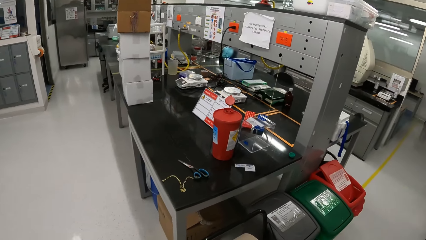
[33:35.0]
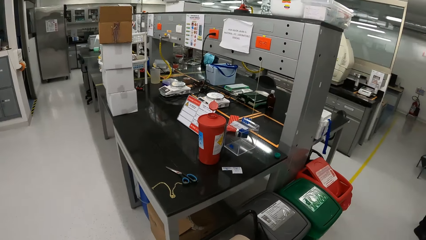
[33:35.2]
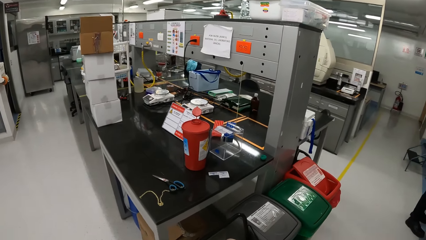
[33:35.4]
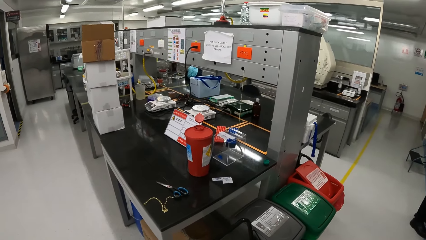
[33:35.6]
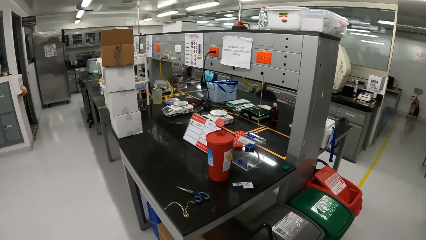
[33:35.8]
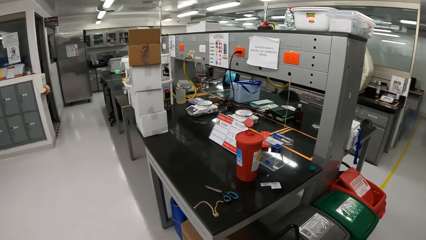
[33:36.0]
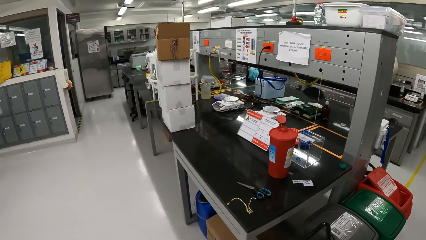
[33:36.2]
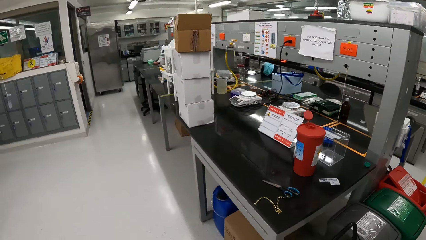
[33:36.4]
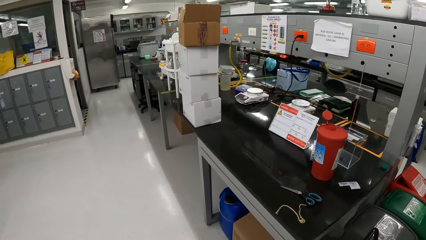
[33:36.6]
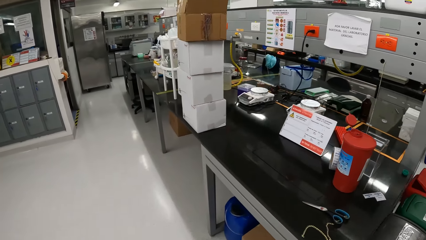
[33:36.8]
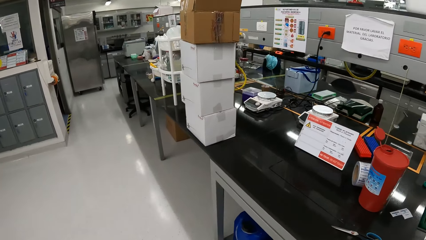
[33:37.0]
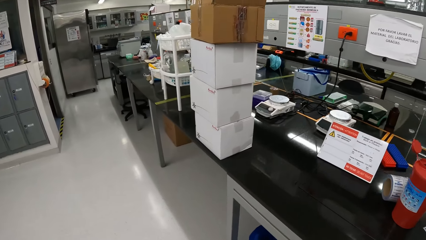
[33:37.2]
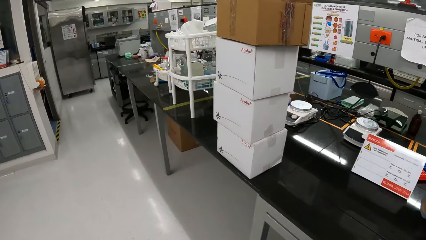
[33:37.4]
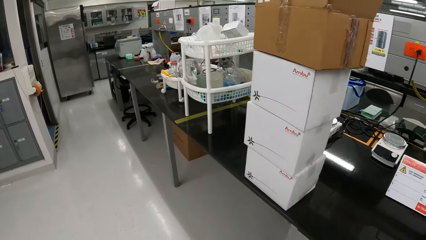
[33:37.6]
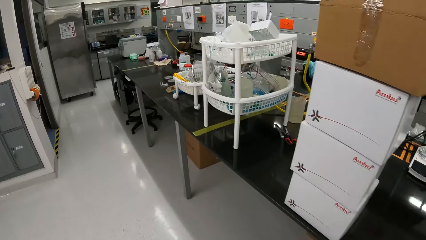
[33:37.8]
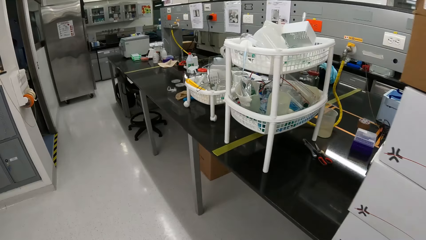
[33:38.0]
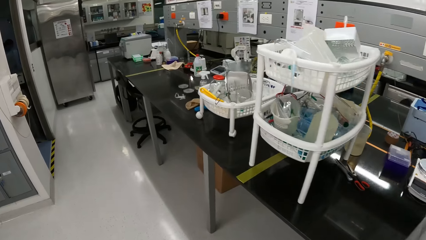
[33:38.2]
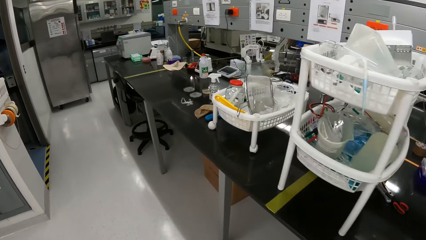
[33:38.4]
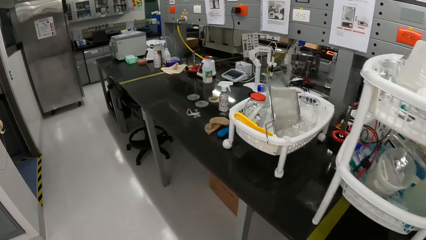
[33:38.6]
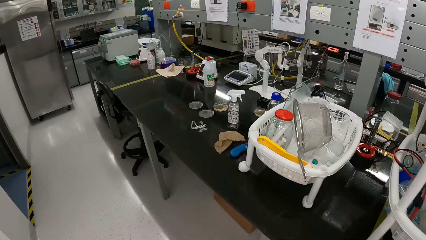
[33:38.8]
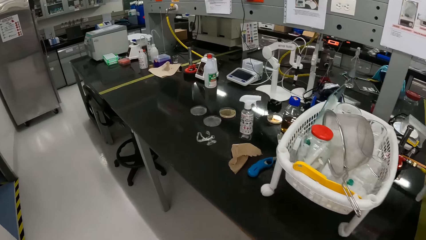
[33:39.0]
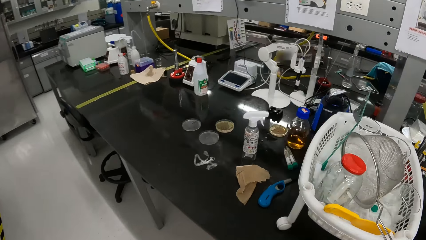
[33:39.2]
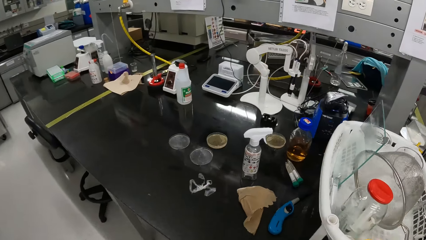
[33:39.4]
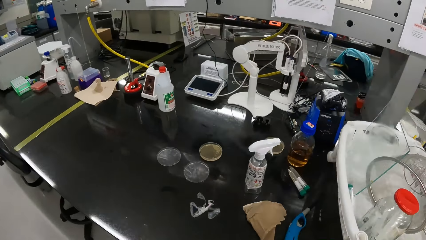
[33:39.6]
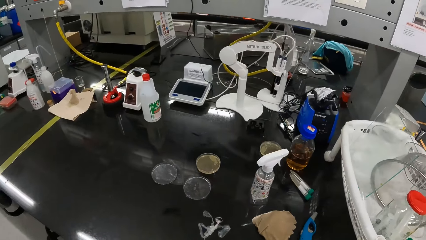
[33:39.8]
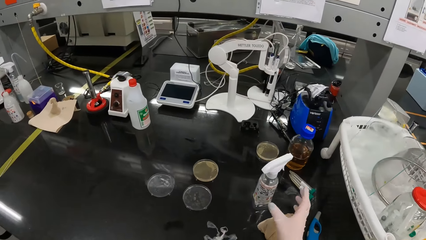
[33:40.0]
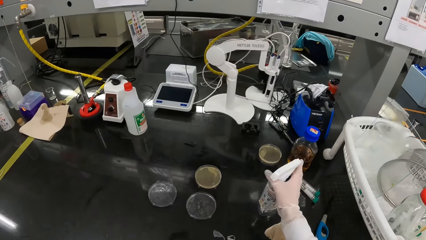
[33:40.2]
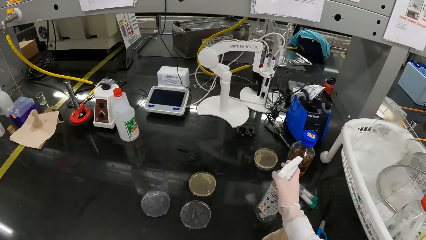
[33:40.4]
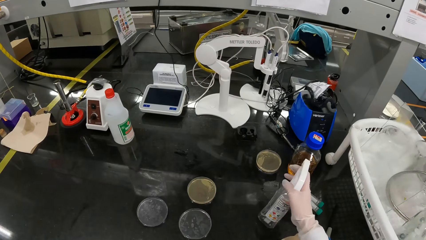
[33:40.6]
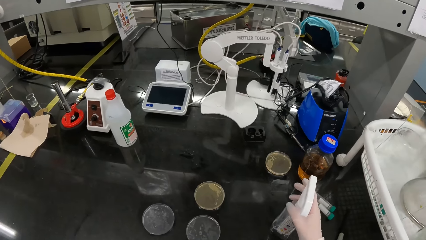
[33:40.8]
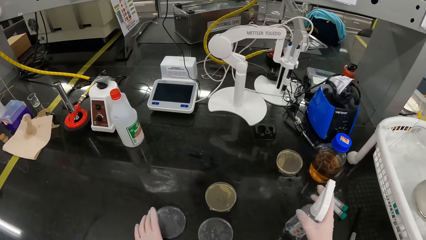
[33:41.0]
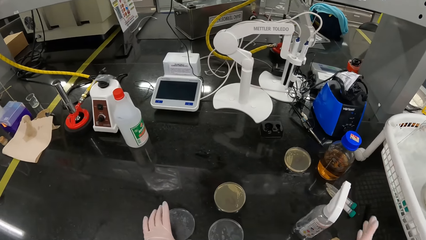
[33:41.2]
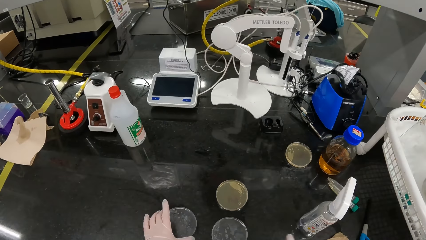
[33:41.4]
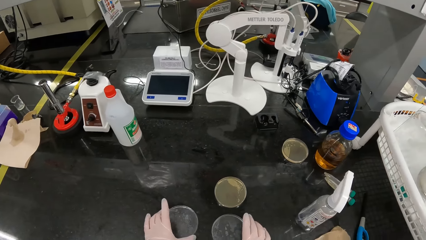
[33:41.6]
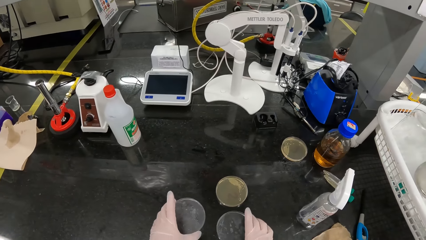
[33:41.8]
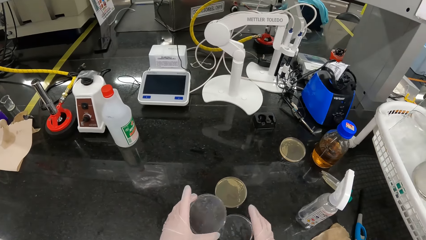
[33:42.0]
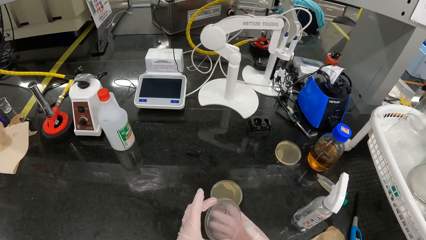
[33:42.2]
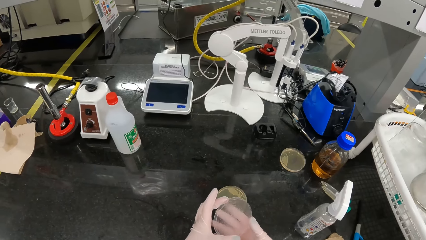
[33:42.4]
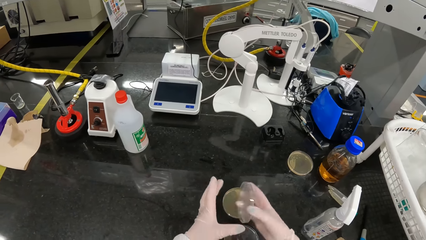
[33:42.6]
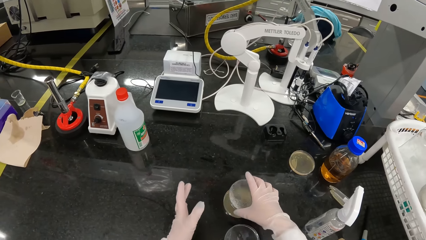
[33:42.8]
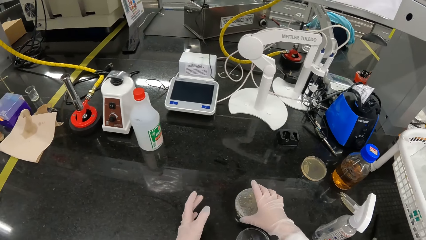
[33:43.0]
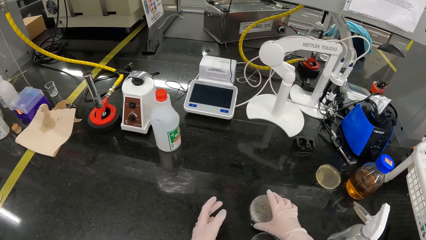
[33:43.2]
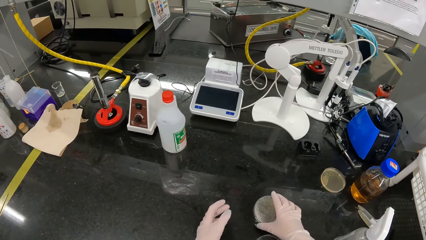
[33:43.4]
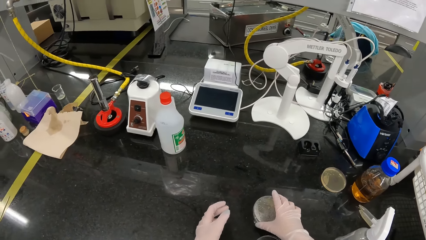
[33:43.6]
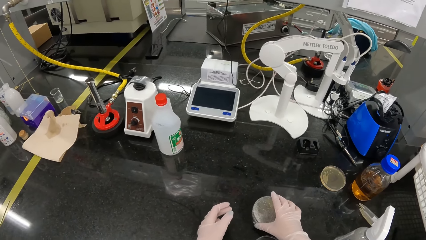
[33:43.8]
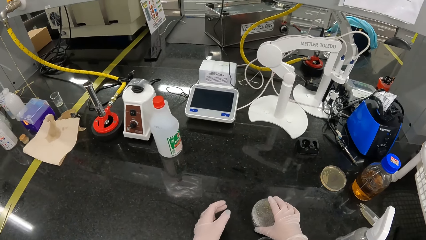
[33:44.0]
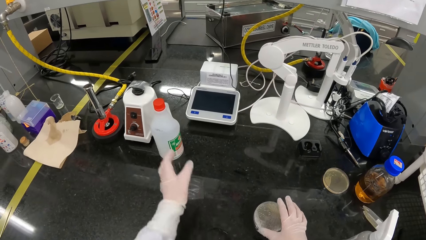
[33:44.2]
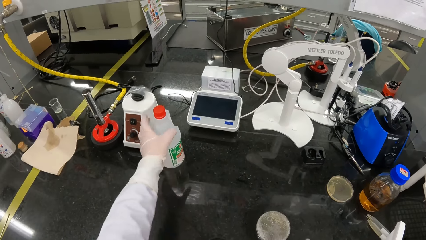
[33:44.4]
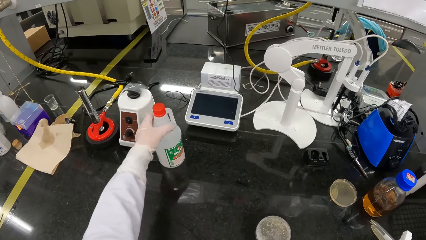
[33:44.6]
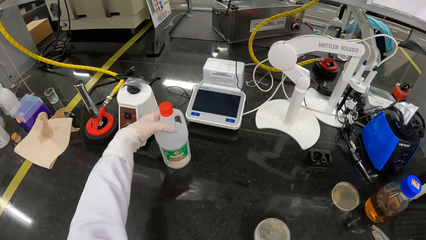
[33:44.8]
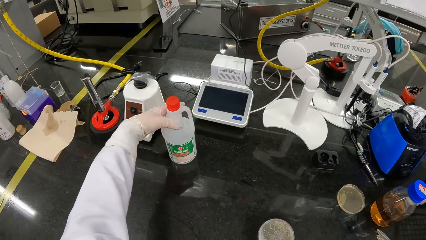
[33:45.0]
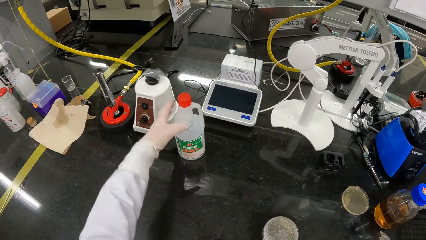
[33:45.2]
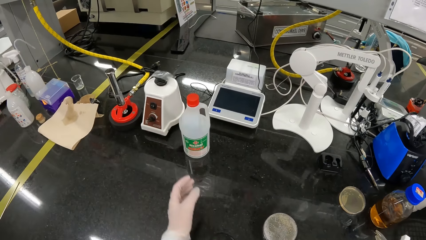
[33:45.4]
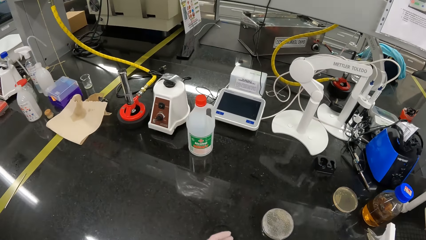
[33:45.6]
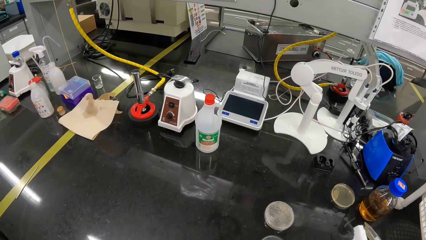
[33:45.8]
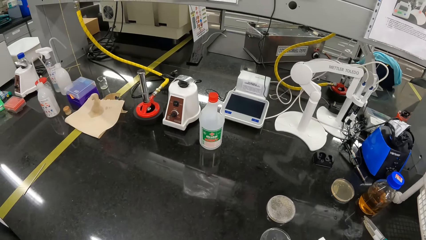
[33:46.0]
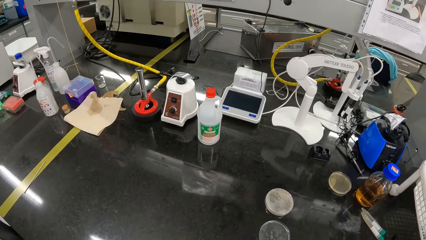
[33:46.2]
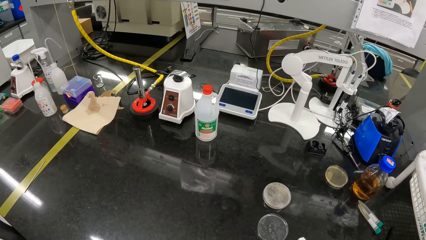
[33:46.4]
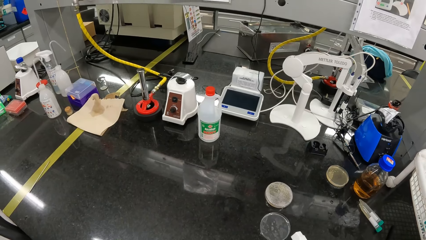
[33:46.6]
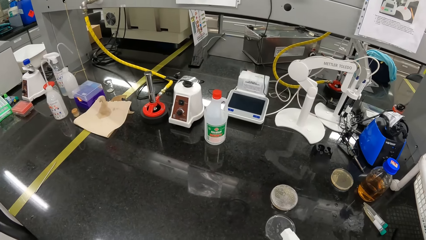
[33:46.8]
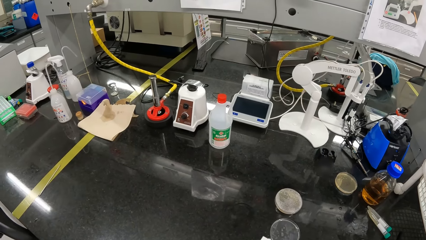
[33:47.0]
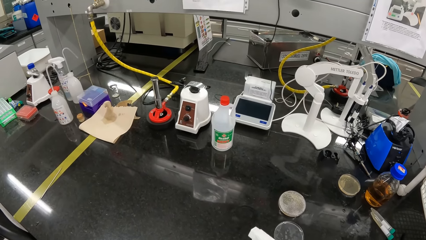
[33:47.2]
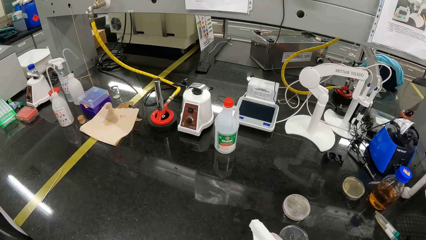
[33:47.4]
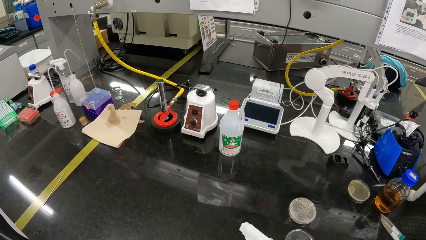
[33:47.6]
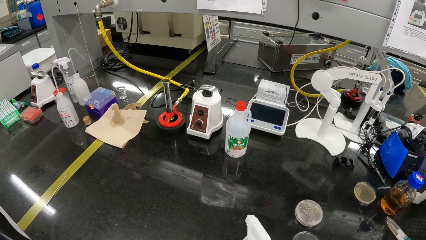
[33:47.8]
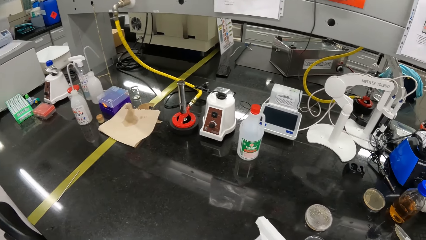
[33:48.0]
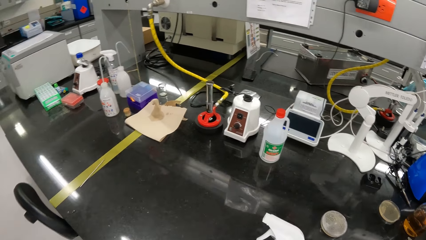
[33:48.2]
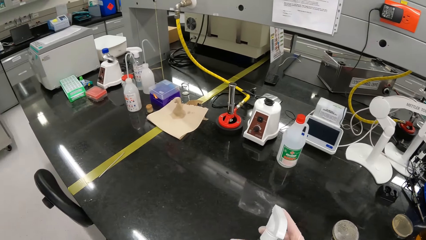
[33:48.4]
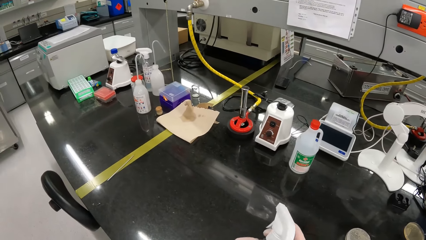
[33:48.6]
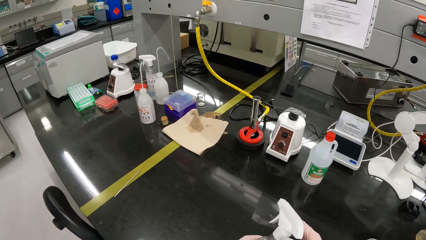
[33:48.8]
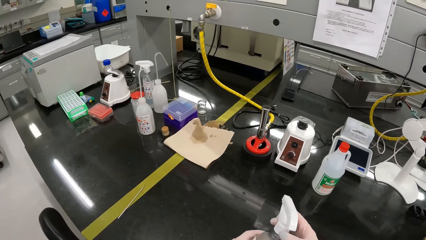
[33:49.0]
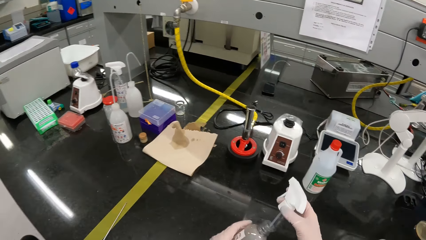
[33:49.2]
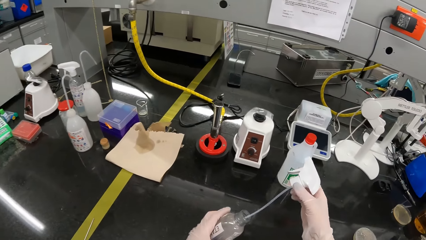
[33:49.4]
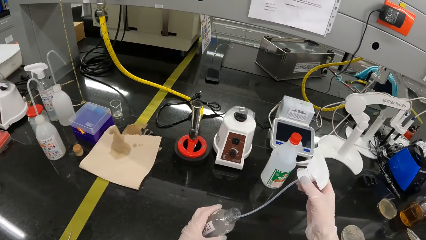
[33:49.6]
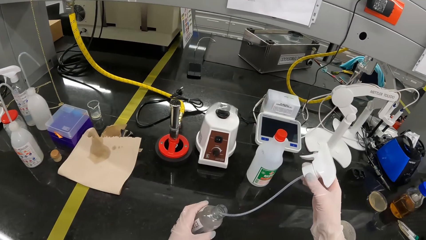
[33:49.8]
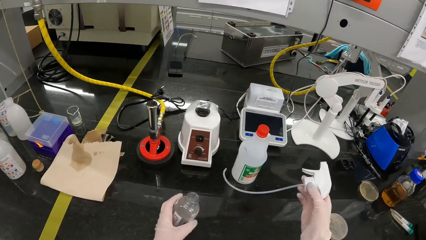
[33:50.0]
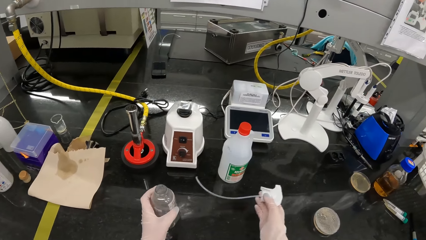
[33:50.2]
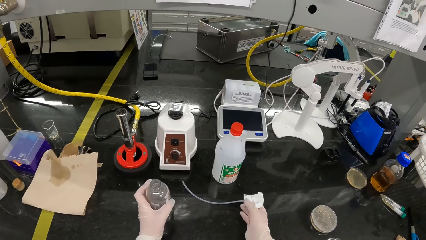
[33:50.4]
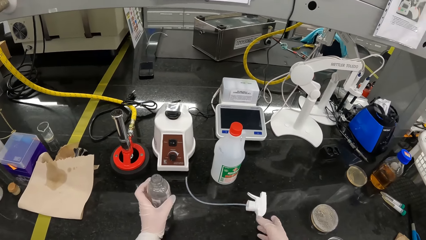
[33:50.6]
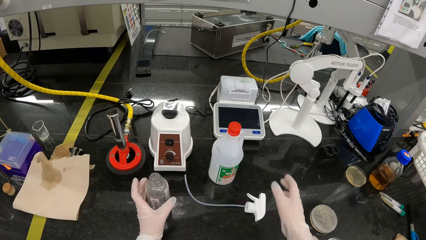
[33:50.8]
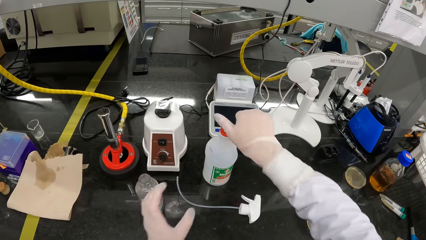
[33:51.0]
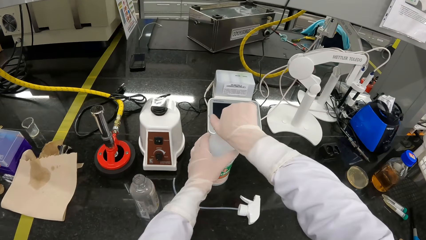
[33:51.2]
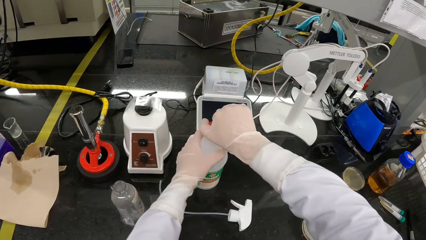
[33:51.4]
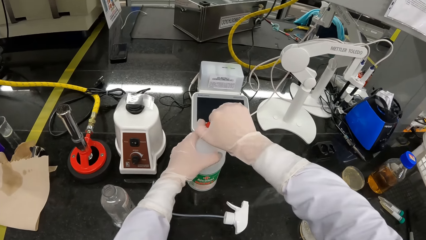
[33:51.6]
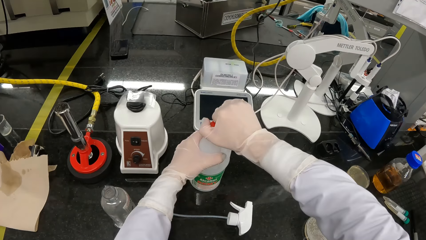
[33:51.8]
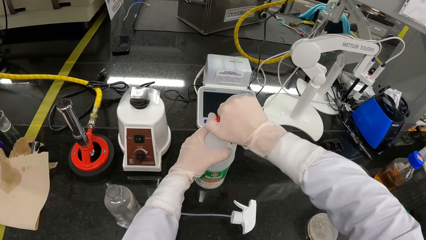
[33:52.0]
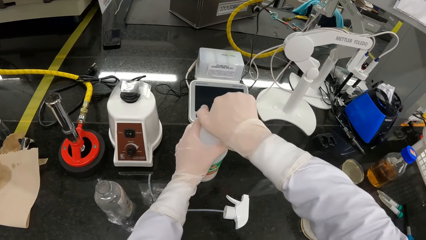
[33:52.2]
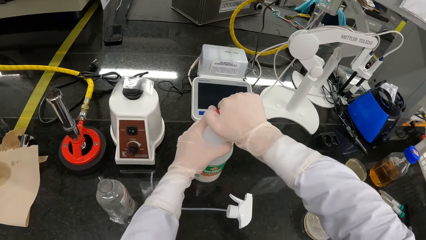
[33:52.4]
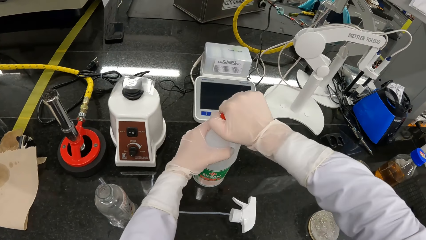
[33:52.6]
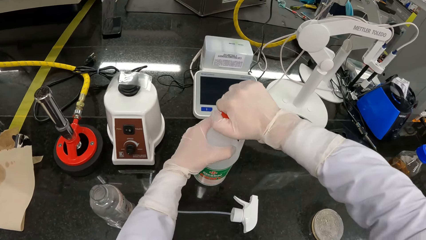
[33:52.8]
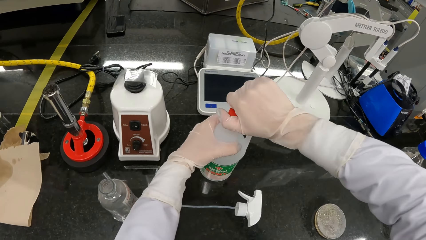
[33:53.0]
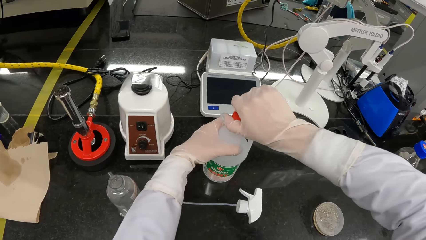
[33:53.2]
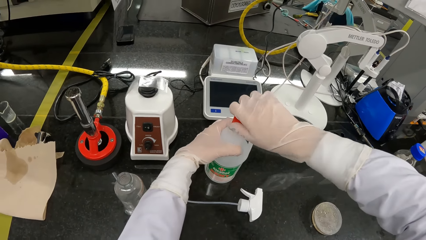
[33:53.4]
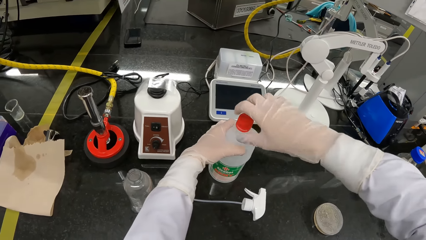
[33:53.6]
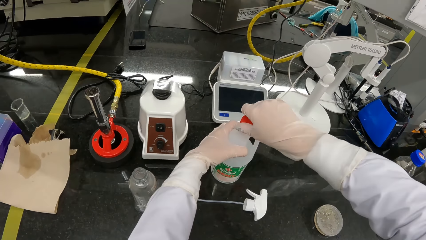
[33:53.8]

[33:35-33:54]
The camera wearer adjusts the bottle of sanitizer on the table with her right gloved hand. She picks the petri dish from the table with her left gloved hand. She adjusts the petri dish on the table with her right gloved hand. She passes the petri dish from her left gloved hand to her right gloved hand. She places the petri dish on the petri dish with her right gloved hand. She adjusts a plastic bottle on the table with her left gloved hand. She touches the bottle. She looks around. She picks the bottle of sanitizer from the table with her right gloved hand. She holds the bottle of sanitizer with both gloved hands. She opens the spray pump of the bottle of sanitizer in her left gloved hand with her right gloved hand. She removes a lid. She drops the spray pump on the table with her right gloved hand. She drops the bottle of sanitizer on the table with her left gloved hand. She holds the plastic bottle on the table with her right gloved hand. She holds the plastic bottle on the table with both gloved hands. She opens the lid of the plastic bottle on the table with her right gloved hand.
